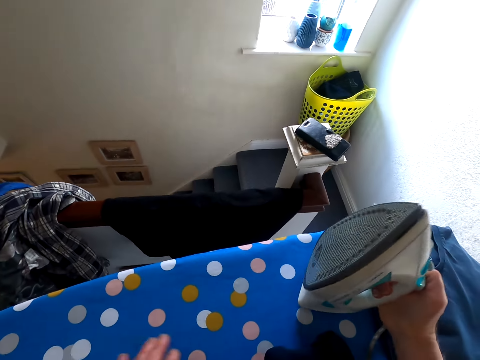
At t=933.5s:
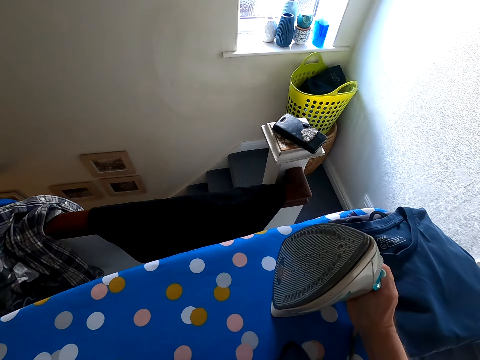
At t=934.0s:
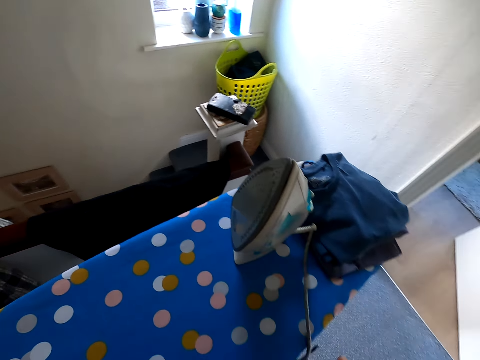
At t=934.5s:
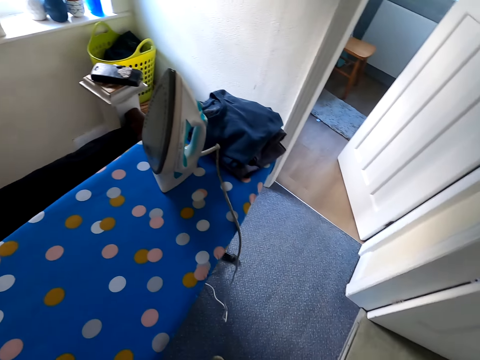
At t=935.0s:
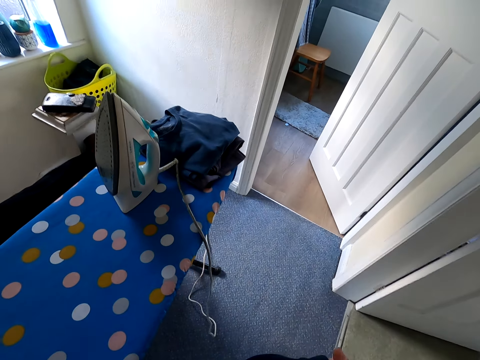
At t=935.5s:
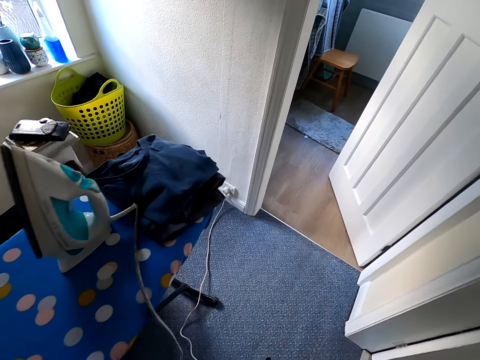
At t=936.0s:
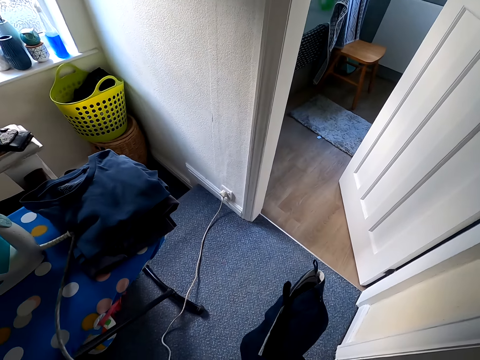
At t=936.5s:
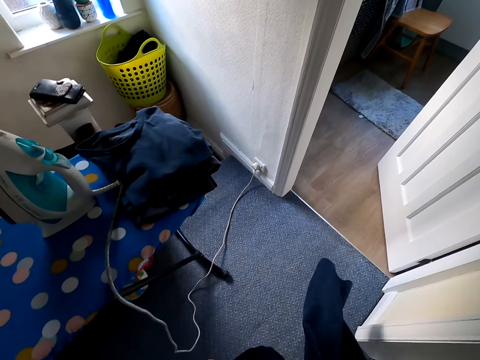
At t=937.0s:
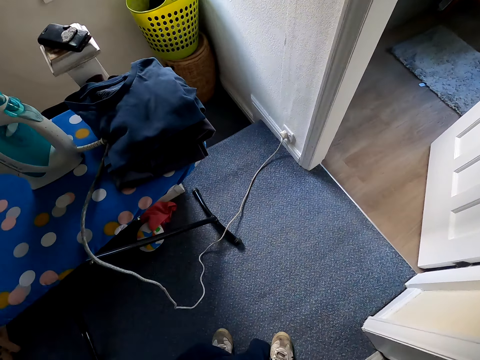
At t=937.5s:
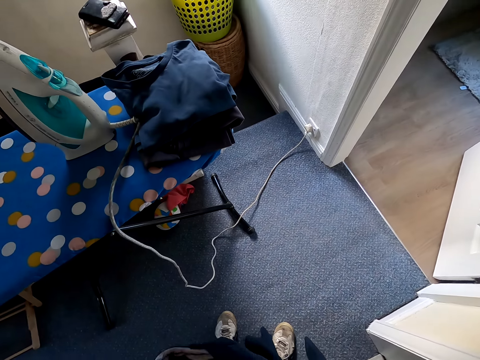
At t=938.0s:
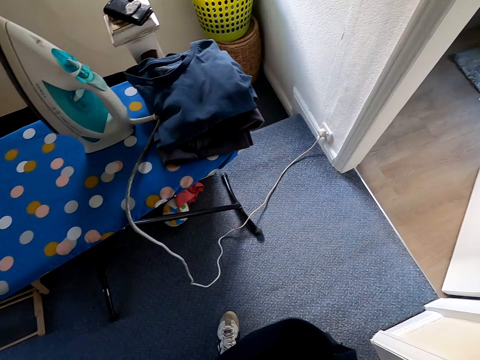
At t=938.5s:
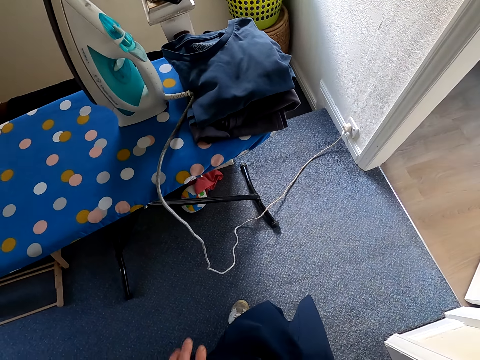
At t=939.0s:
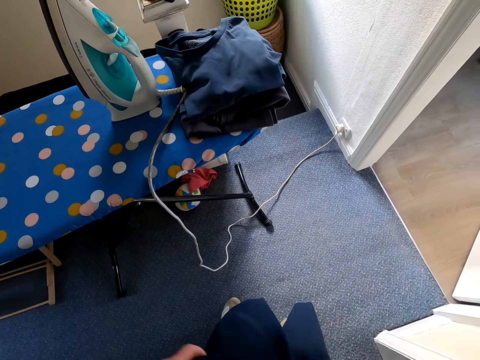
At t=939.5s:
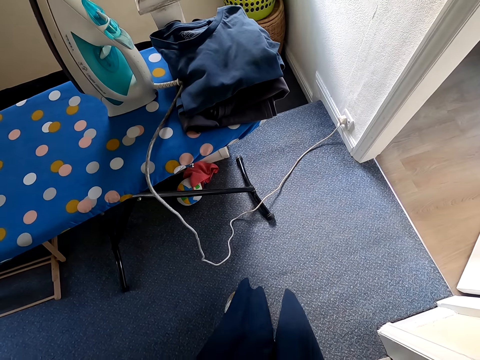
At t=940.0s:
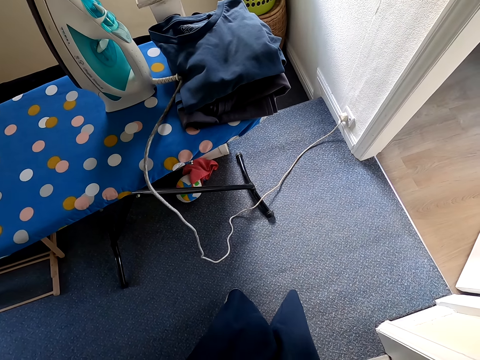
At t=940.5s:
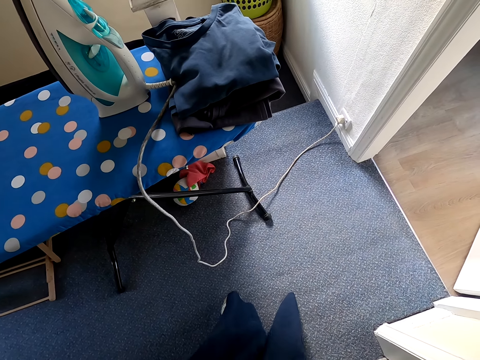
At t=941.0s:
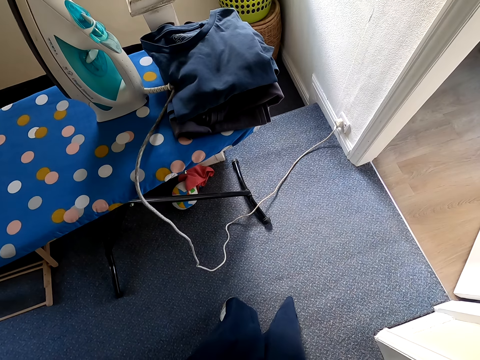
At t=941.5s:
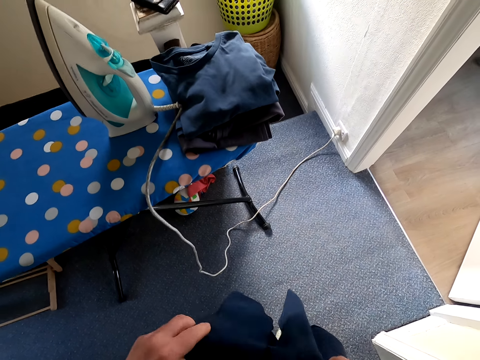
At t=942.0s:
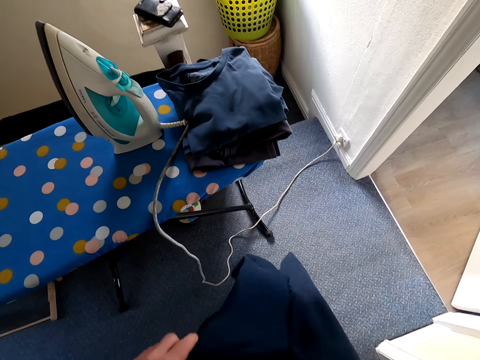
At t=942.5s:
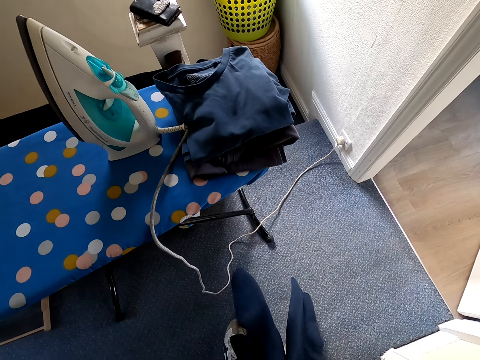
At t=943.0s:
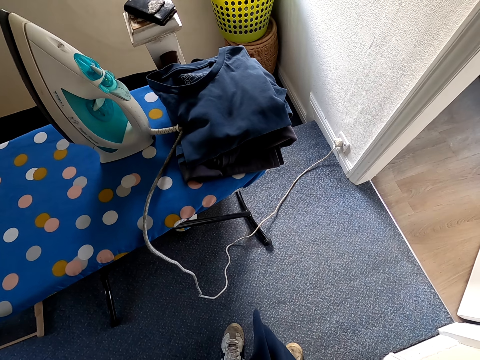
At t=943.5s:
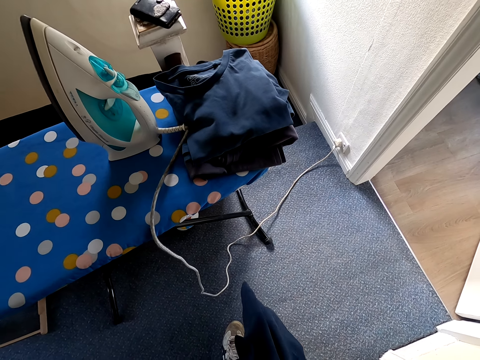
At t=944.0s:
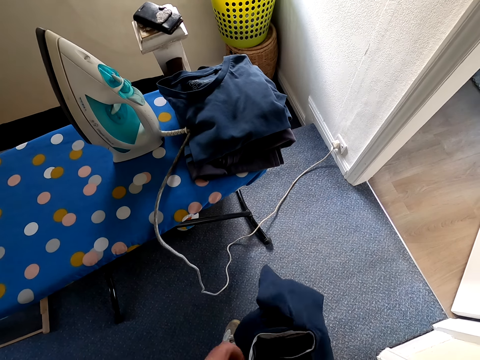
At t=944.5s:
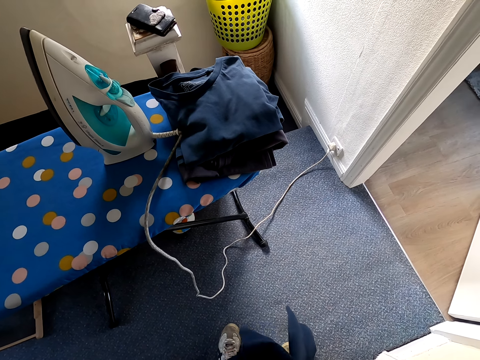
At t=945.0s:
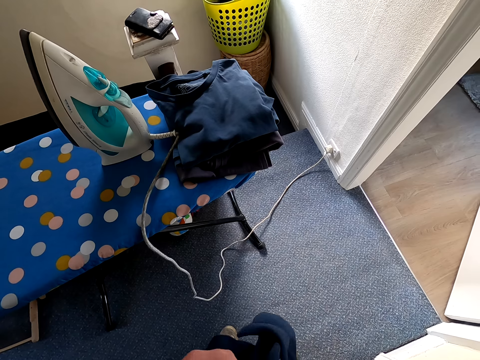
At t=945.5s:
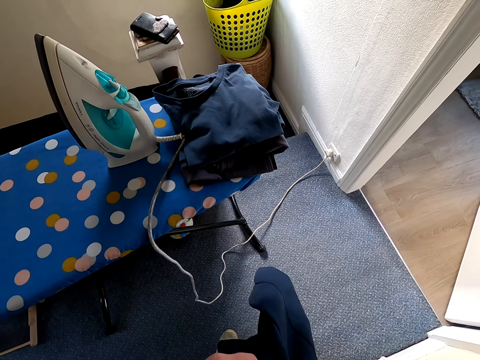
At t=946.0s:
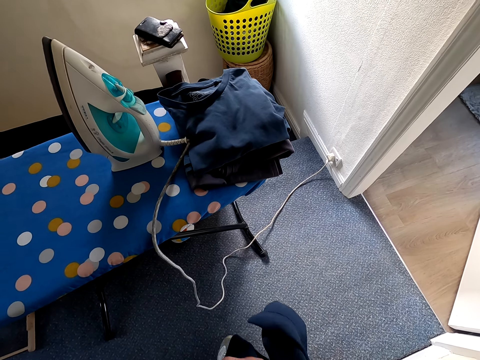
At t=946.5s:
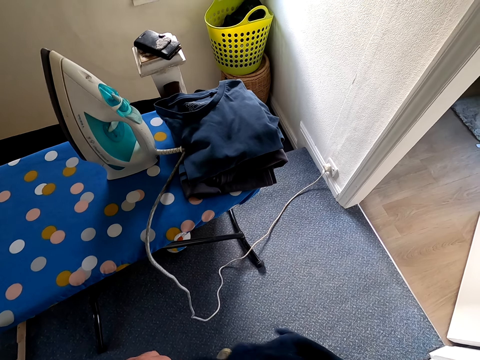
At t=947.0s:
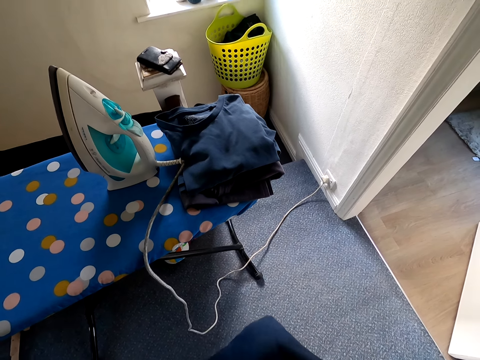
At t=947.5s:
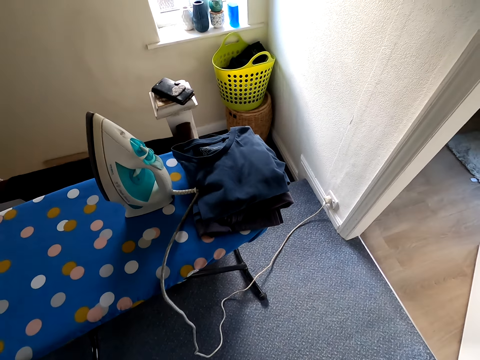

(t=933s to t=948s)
The camera wearer moves around the room. They straighten the trouser and touch the trouser.

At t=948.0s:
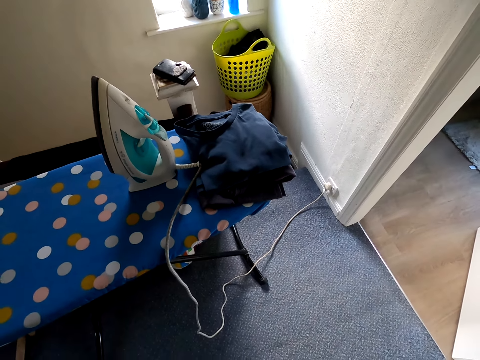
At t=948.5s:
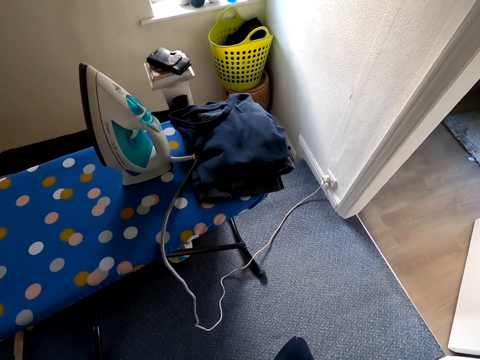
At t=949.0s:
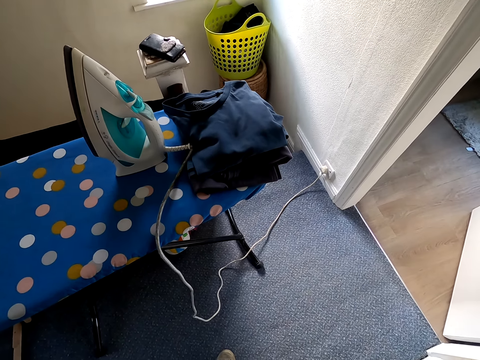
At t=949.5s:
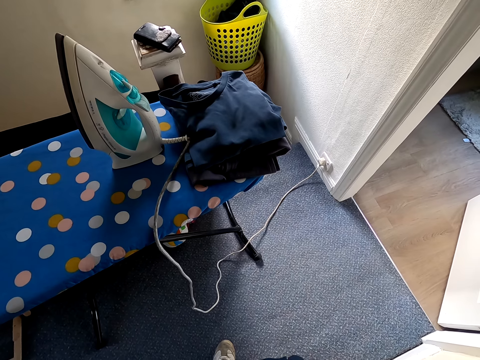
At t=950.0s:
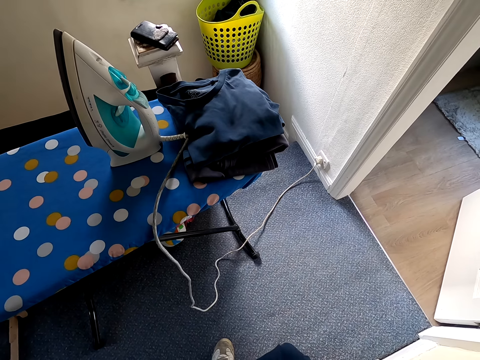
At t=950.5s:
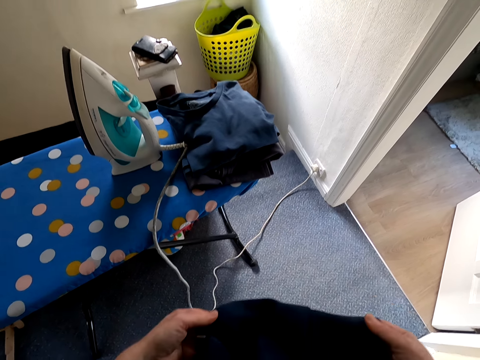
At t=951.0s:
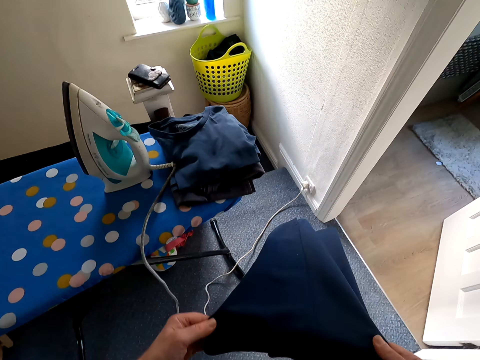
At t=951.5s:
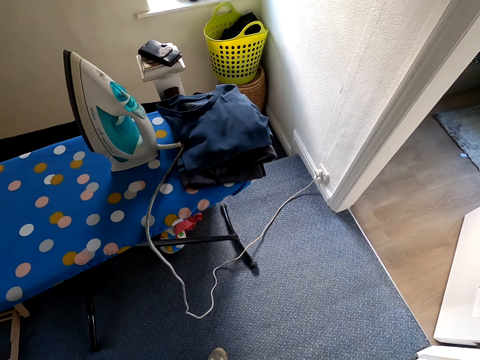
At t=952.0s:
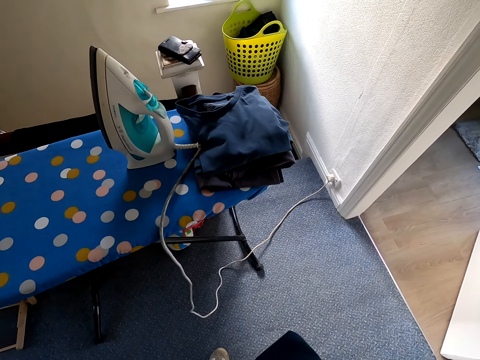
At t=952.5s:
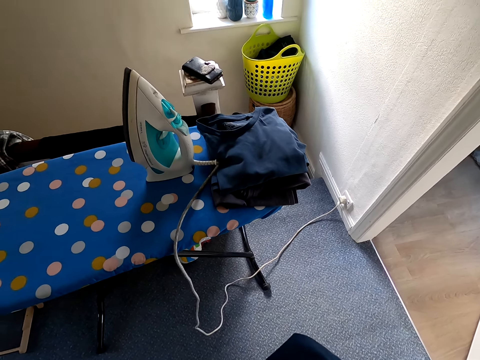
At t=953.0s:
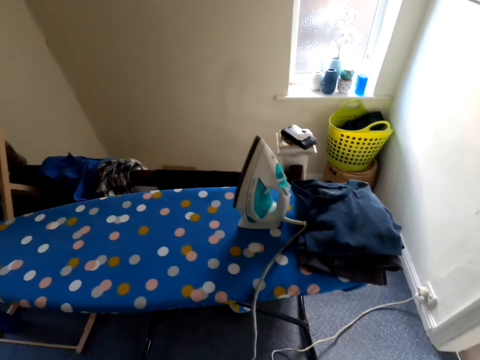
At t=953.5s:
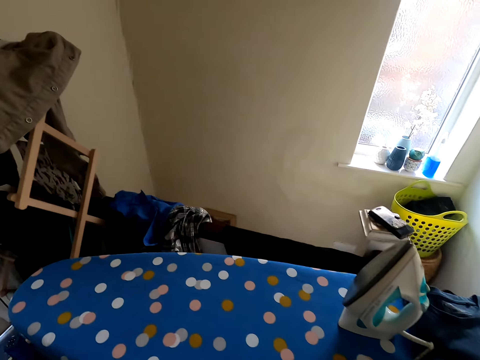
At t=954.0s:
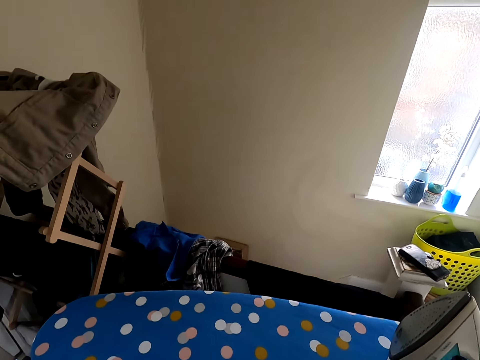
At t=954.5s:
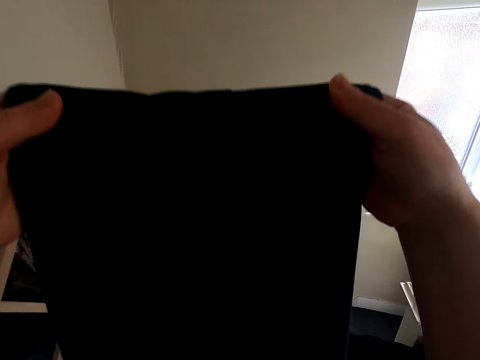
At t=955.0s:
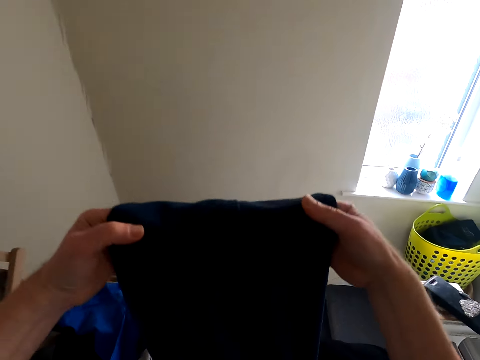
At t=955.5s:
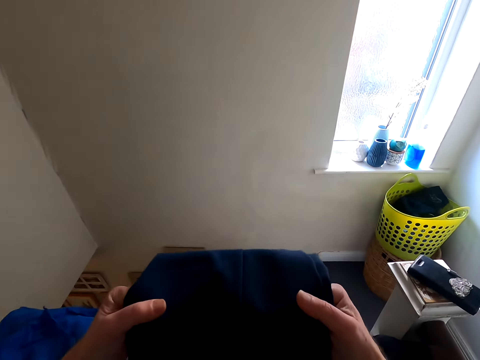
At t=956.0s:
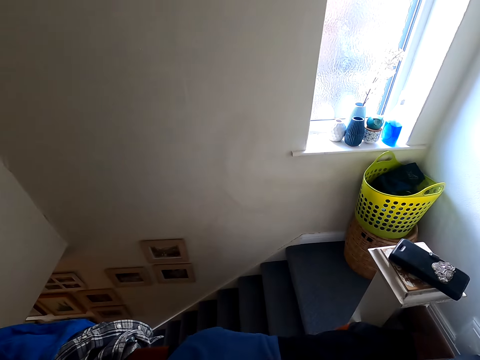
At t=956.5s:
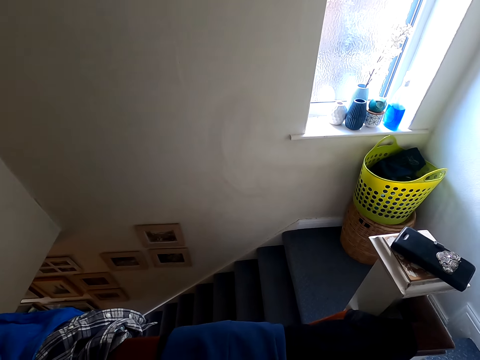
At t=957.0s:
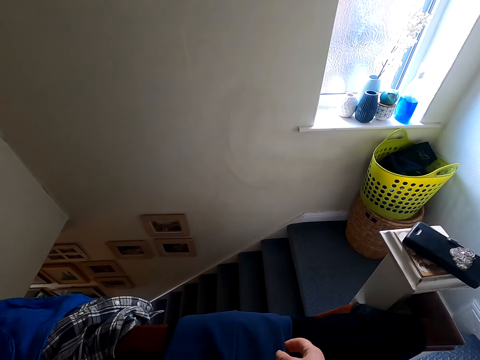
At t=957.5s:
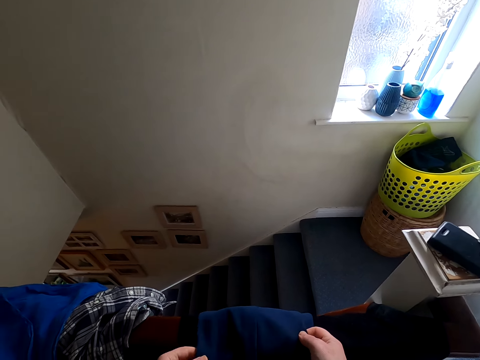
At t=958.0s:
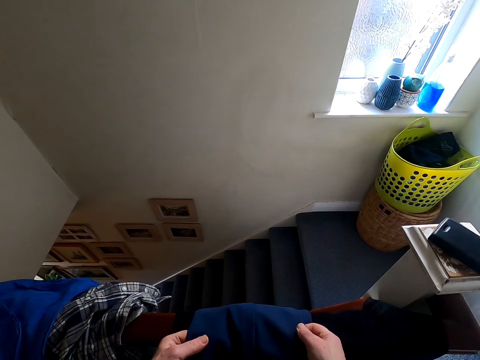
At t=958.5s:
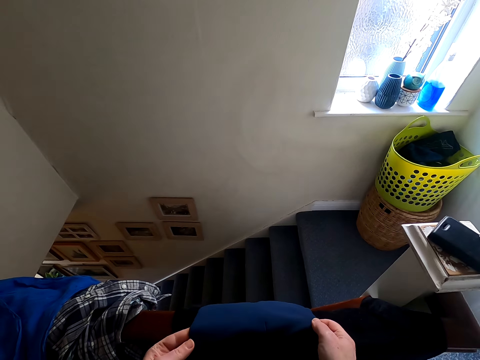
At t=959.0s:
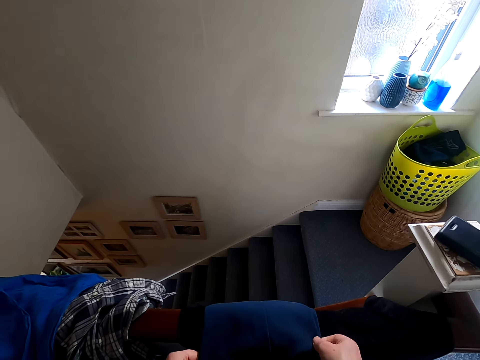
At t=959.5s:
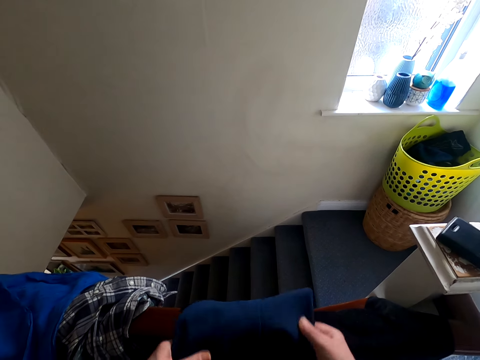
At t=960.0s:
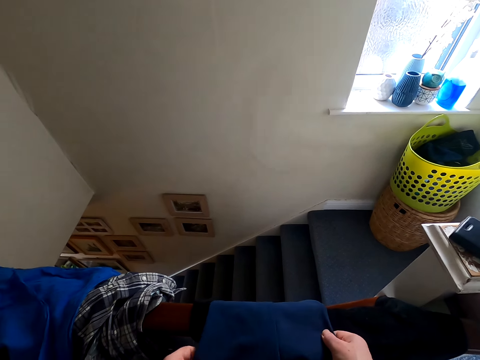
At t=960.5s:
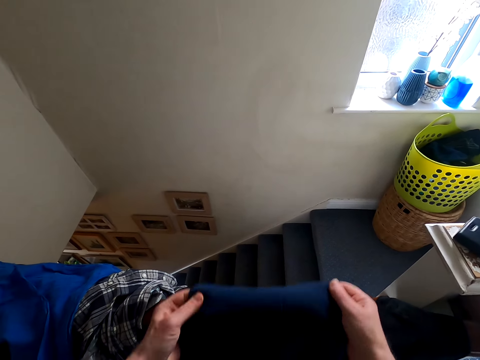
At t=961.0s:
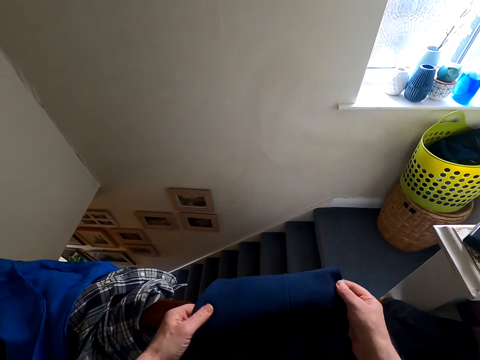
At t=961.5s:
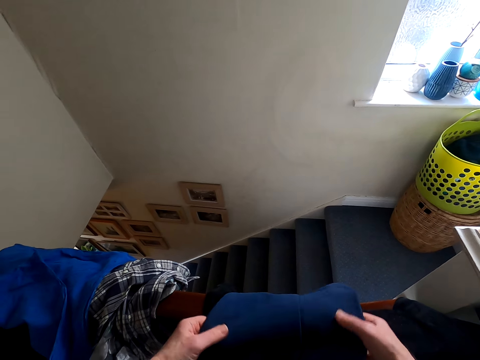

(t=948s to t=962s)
The camera wearer puts the trouser on the rail.
